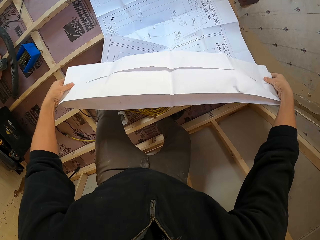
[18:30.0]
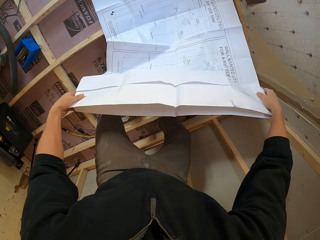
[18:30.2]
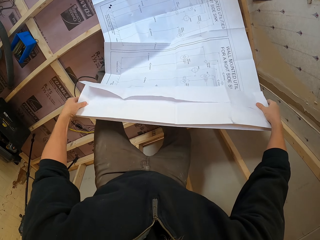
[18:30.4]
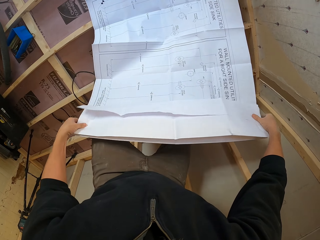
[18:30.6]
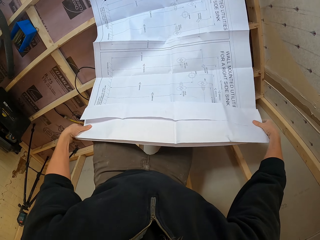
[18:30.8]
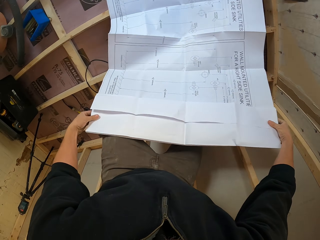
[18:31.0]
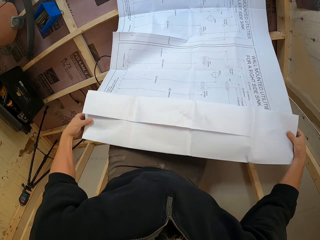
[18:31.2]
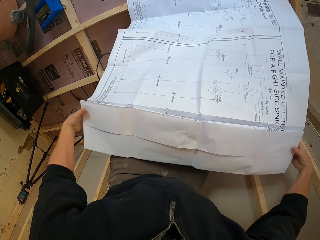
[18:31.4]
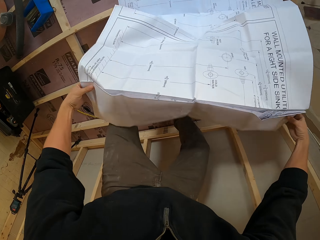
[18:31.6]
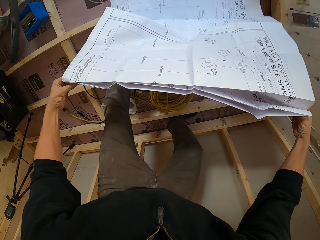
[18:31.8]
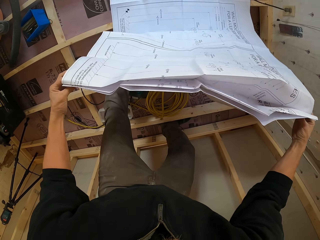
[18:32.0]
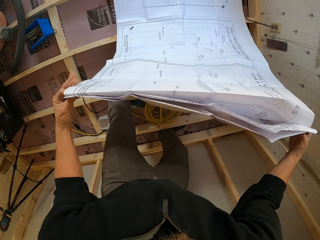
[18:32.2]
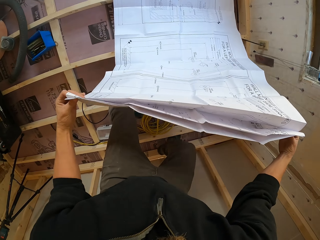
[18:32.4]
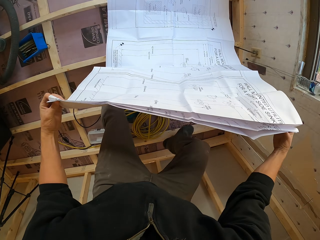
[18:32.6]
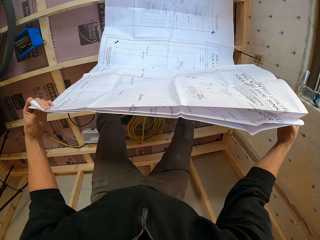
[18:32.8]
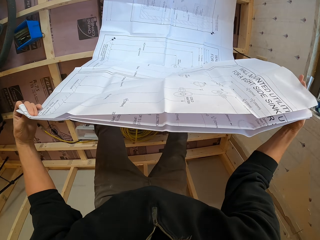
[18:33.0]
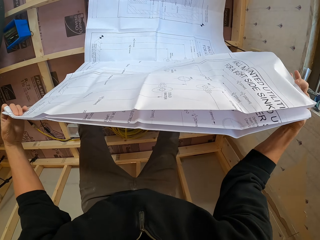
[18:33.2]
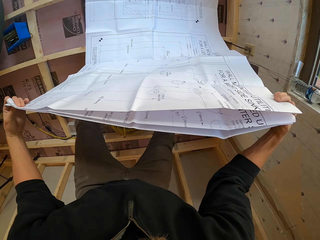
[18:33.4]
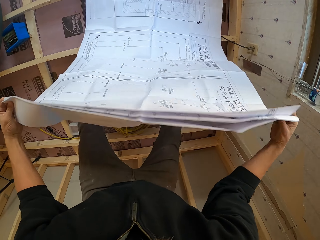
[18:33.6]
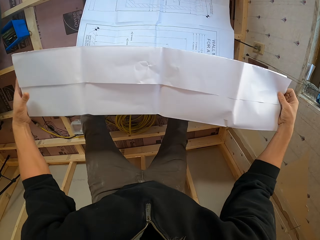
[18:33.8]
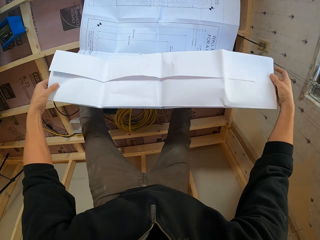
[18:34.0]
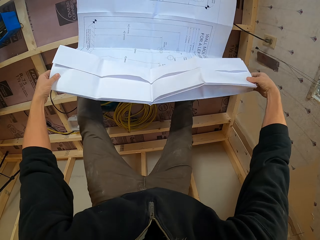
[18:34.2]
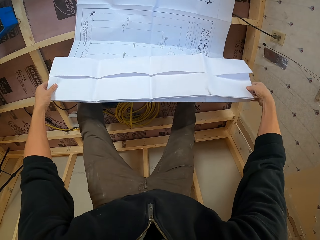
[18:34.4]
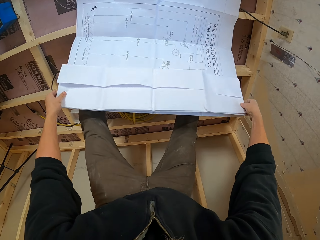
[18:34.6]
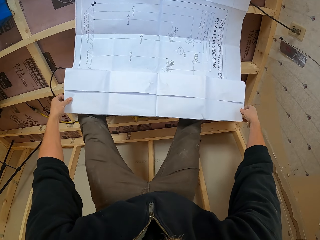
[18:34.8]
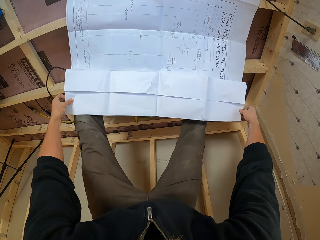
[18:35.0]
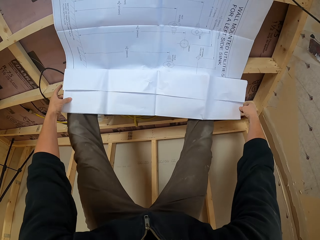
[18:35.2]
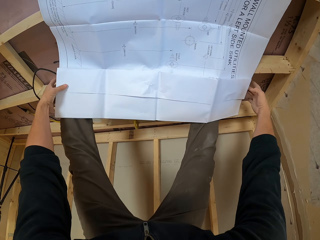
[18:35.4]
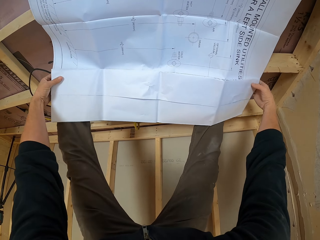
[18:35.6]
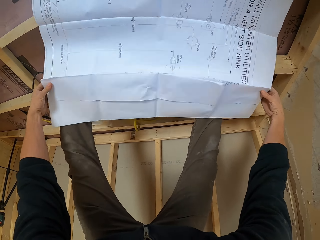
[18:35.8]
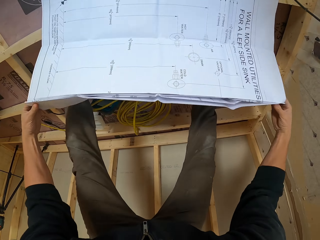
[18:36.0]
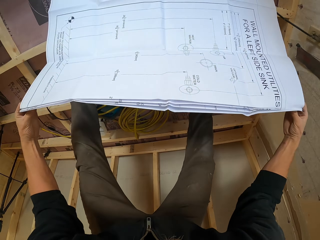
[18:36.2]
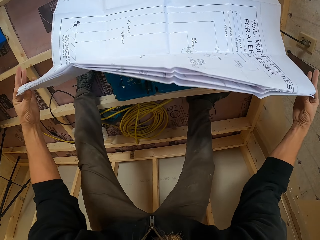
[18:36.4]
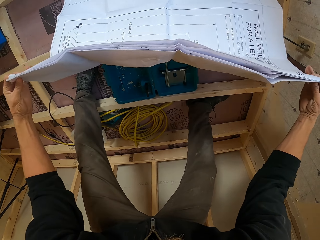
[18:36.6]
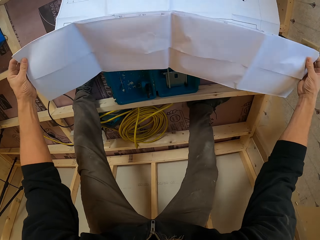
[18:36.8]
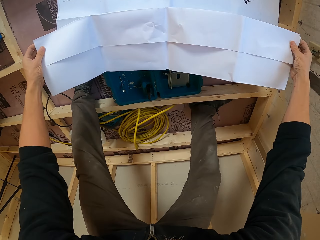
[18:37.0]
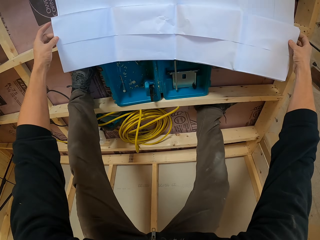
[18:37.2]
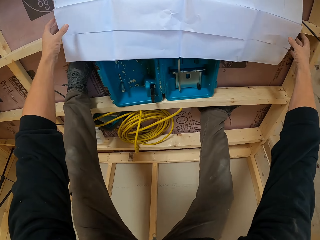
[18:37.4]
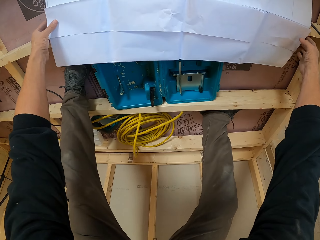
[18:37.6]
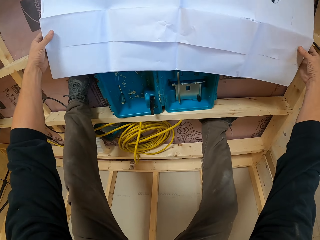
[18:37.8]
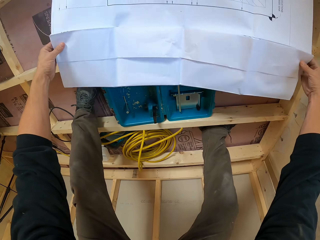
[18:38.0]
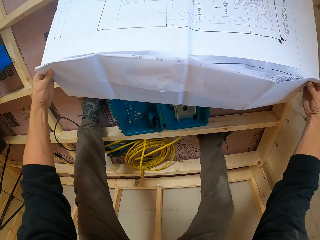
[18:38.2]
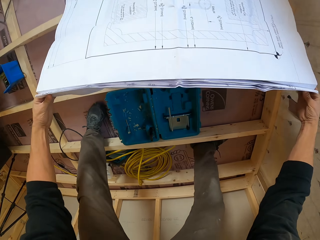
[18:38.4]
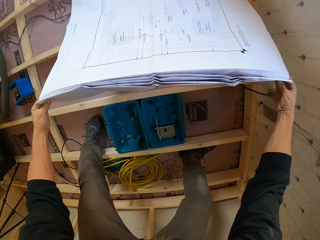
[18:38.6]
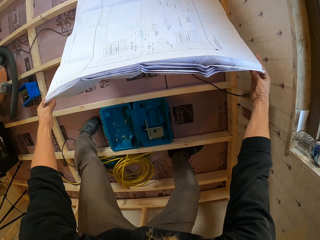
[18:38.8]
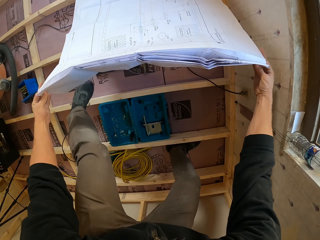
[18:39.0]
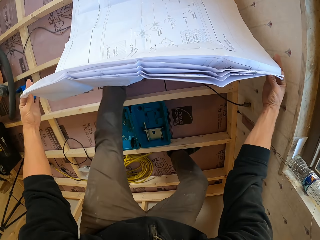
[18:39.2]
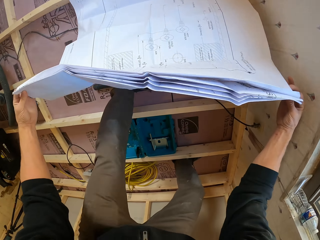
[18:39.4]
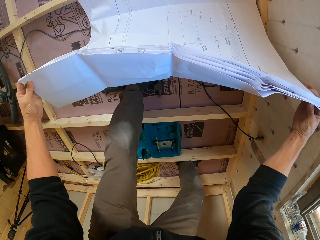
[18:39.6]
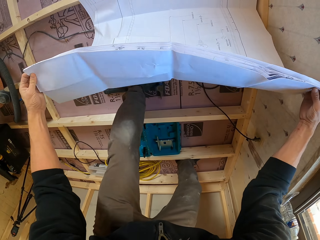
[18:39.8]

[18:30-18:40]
The camera wearer moves his foot over a wooden foundation. He folds an architectural design on the wooden foundation.

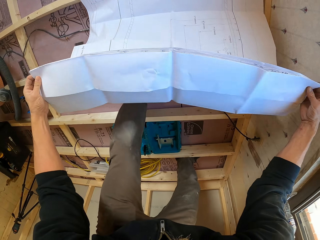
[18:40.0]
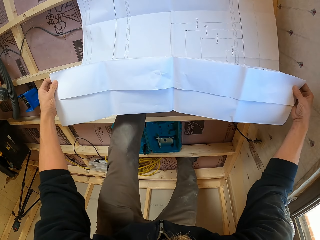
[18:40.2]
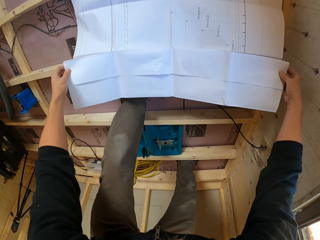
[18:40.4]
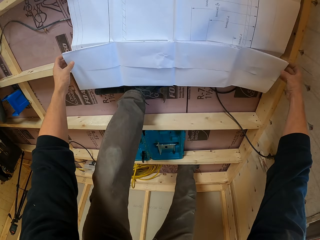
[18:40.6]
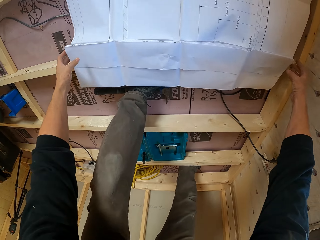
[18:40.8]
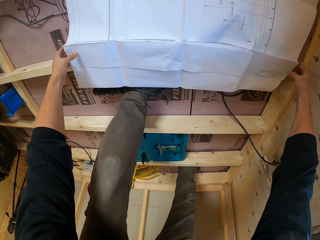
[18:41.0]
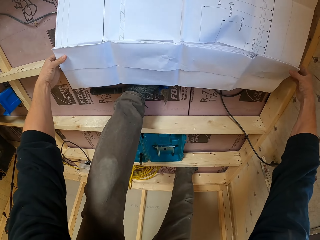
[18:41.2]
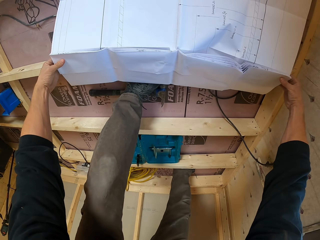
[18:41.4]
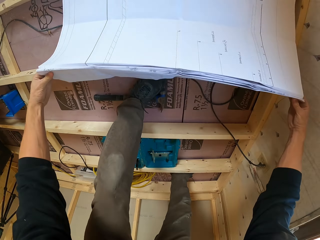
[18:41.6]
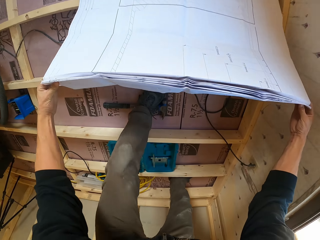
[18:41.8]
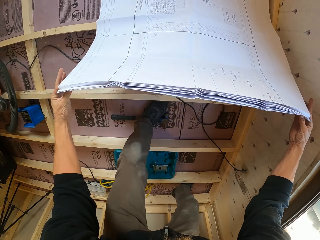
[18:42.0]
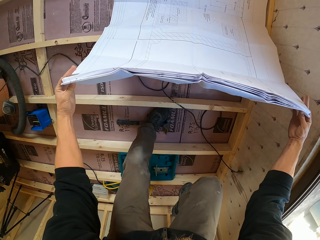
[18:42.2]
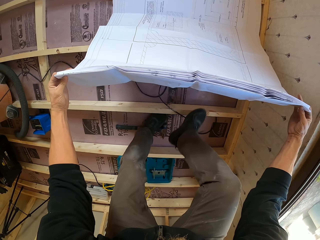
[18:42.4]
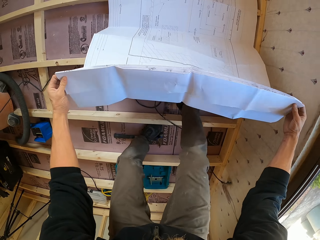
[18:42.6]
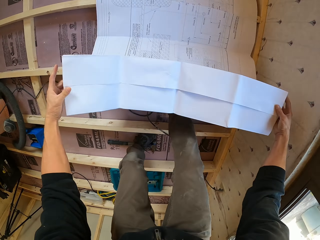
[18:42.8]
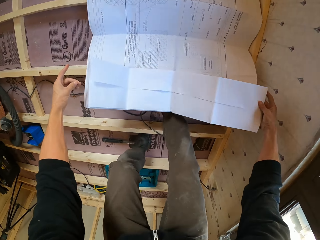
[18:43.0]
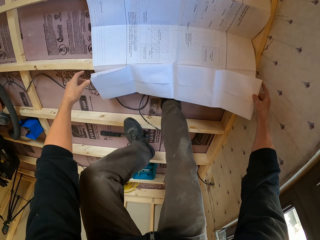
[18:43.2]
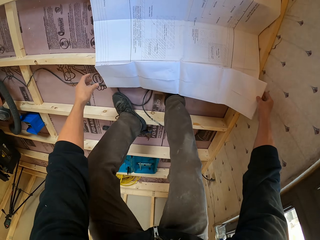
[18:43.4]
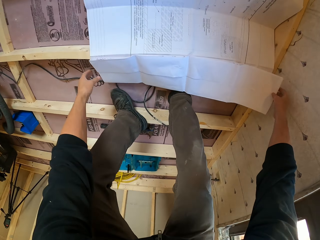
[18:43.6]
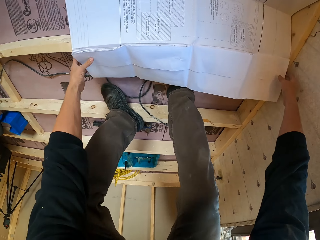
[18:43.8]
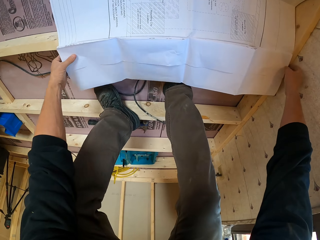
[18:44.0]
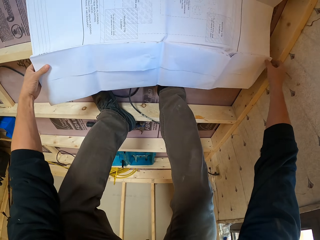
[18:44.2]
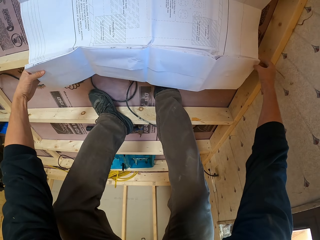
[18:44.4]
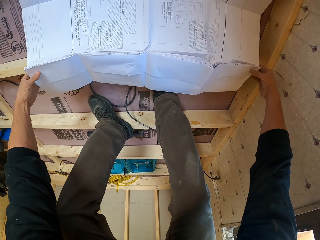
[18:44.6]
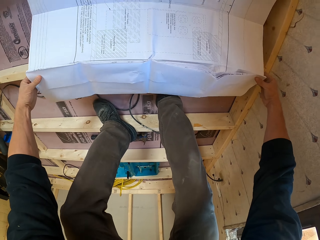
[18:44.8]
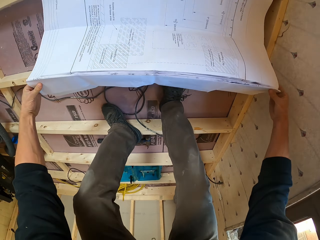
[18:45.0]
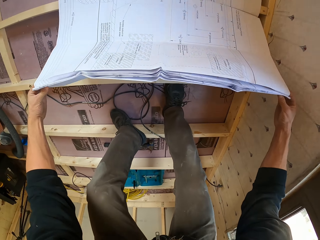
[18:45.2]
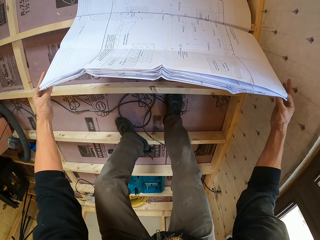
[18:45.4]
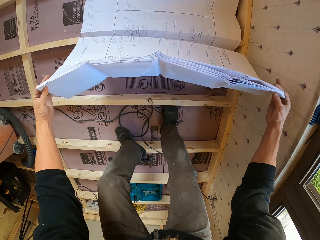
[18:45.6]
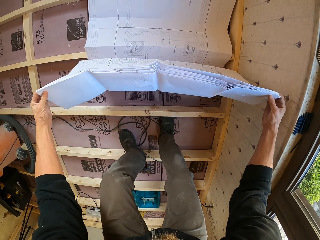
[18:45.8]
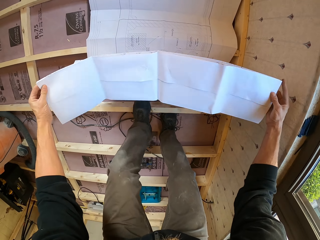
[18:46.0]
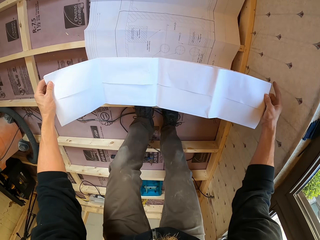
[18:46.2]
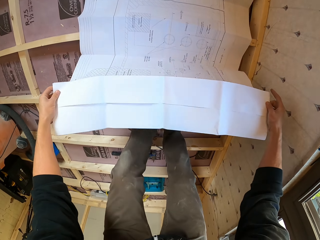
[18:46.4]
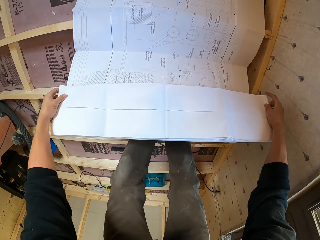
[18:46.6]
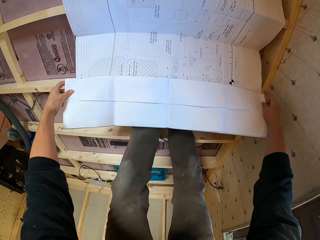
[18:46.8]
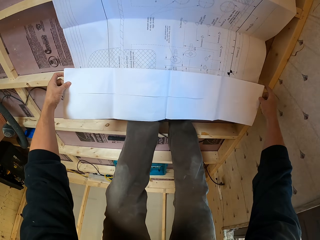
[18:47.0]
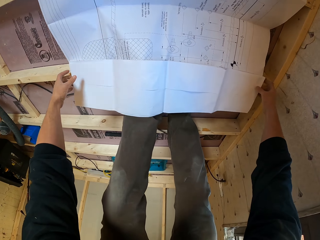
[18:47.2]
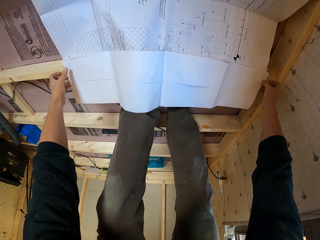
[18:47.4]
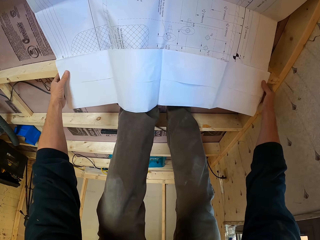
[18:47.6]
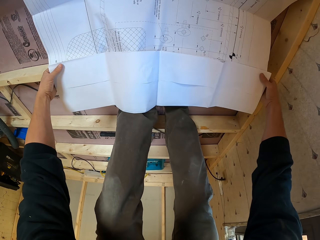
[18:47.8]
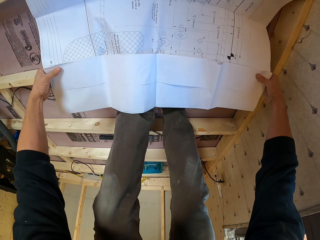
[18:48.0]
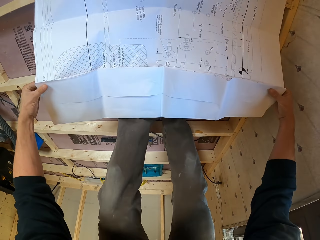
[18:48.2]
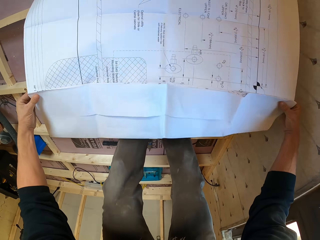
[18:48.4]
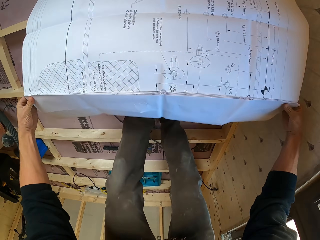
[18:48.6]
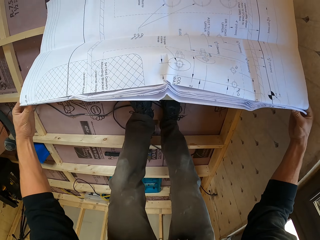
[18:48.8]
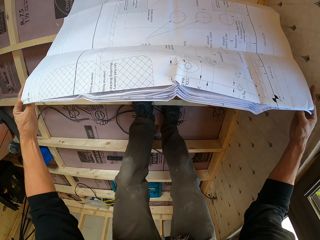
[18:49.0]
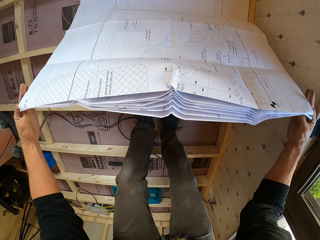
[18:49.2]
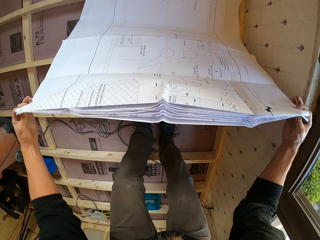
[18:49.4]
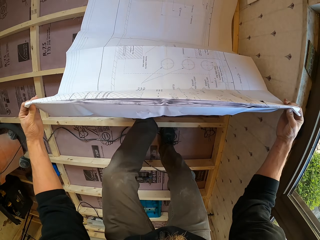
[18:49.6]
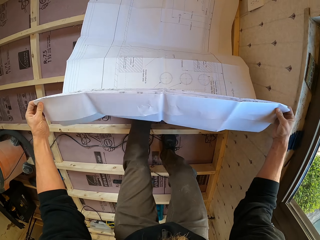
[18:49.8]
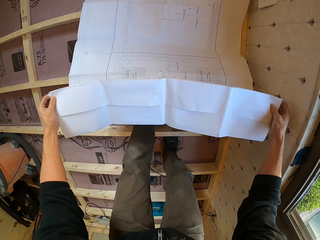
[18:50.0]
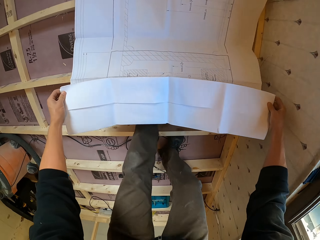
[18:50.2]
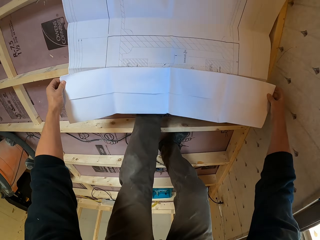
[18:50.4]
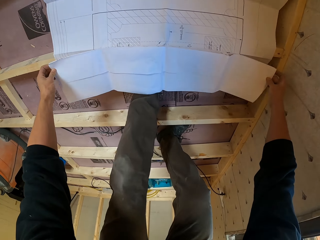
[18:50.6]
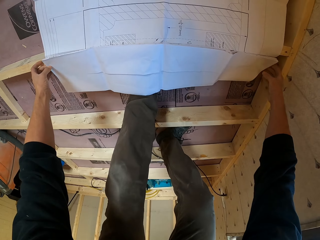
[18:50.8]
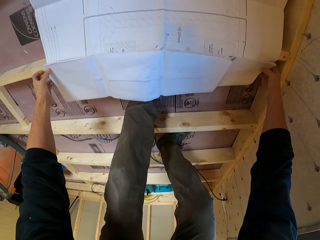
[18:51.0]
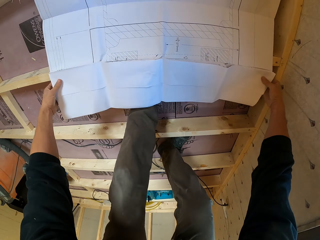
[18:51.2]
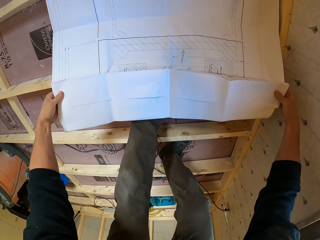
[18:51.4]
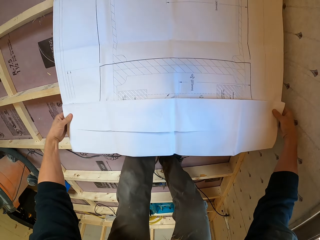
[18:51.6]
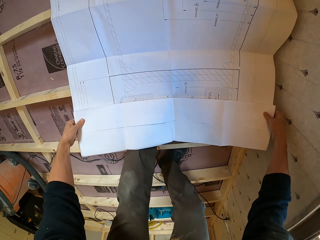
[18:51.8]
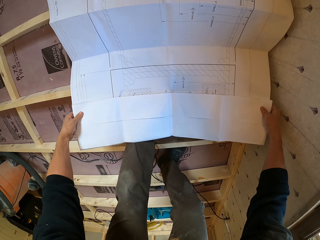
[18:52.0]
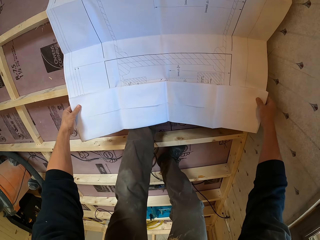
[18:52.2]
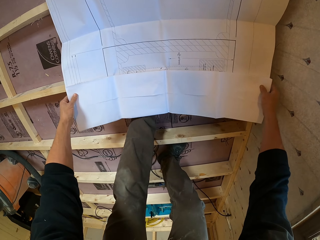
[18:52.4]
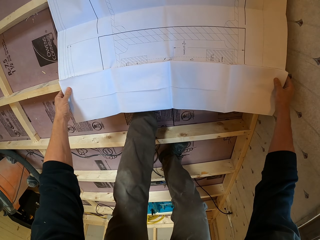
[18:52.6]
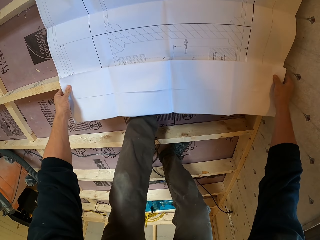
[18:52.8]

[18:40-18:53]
The camera wearer moves over a wooden foundation. They fold an architectural design on the wooden foundation.
